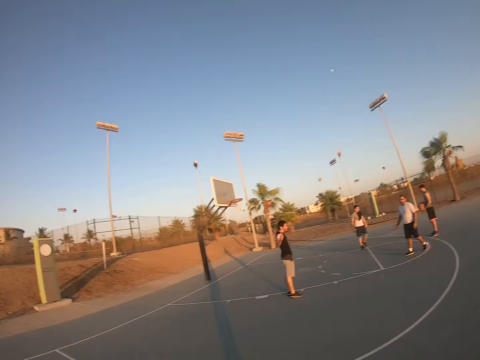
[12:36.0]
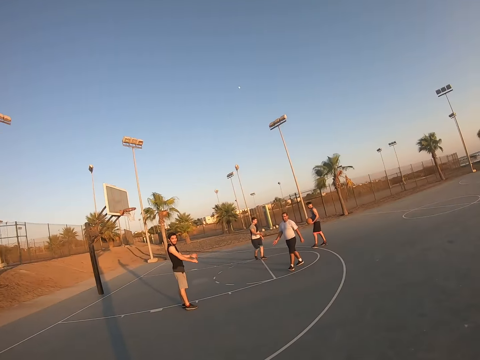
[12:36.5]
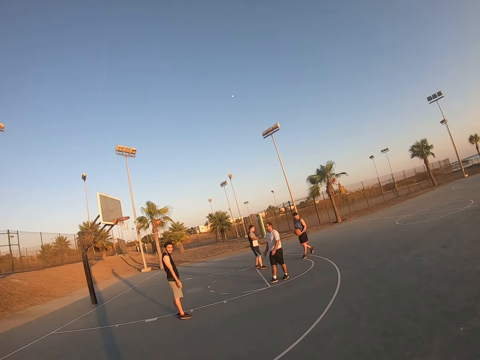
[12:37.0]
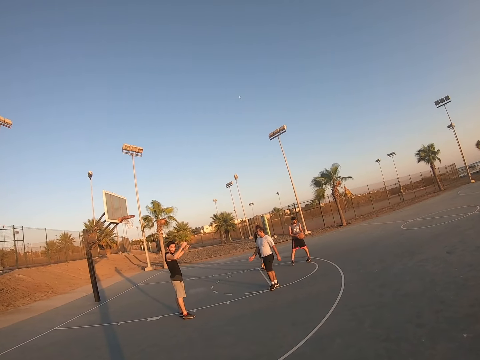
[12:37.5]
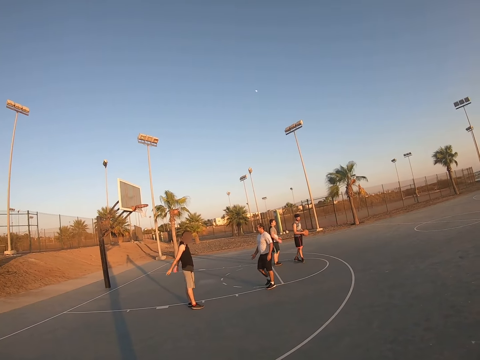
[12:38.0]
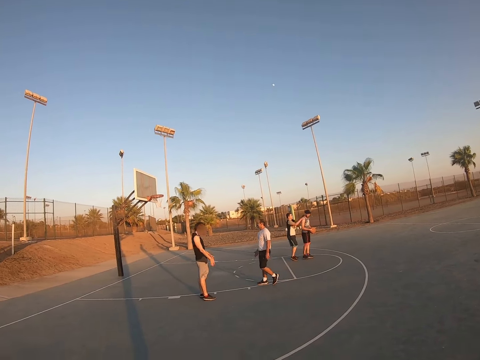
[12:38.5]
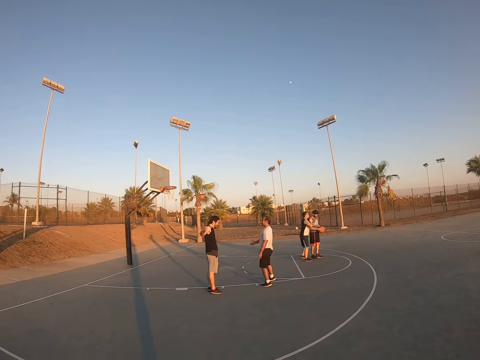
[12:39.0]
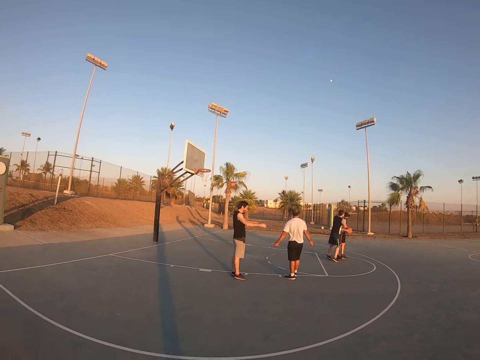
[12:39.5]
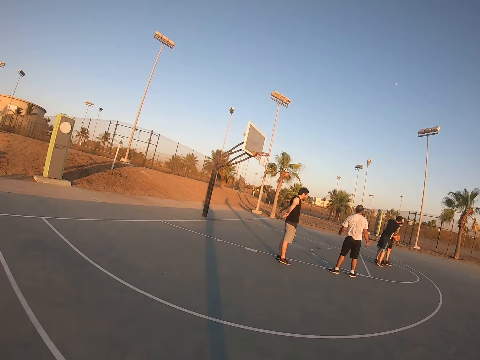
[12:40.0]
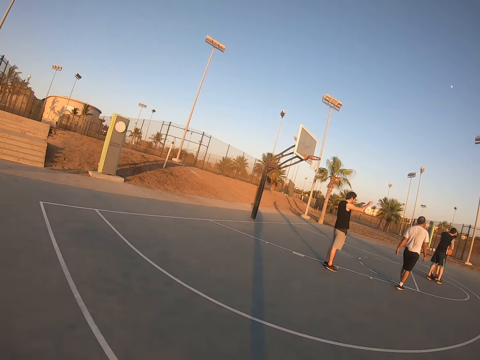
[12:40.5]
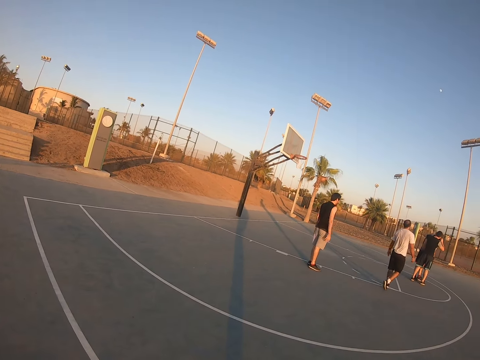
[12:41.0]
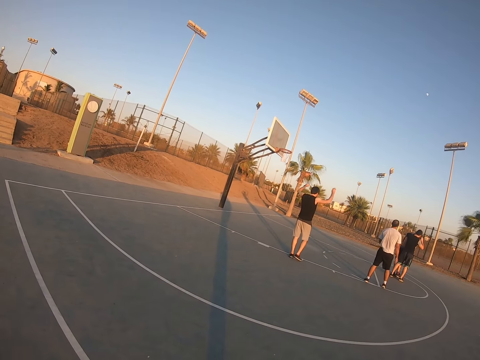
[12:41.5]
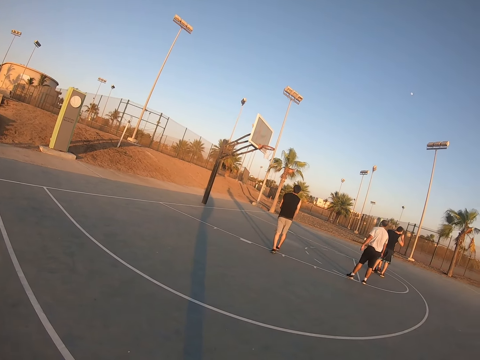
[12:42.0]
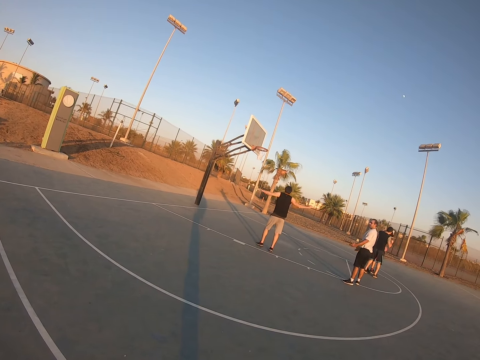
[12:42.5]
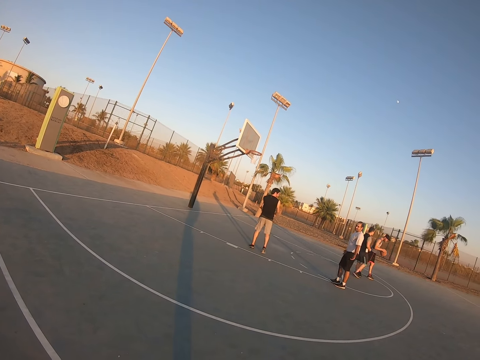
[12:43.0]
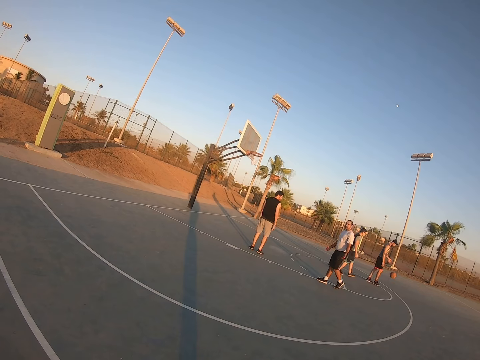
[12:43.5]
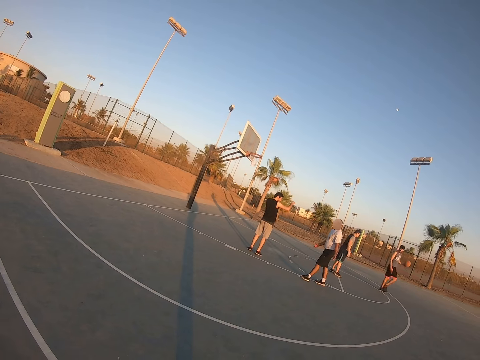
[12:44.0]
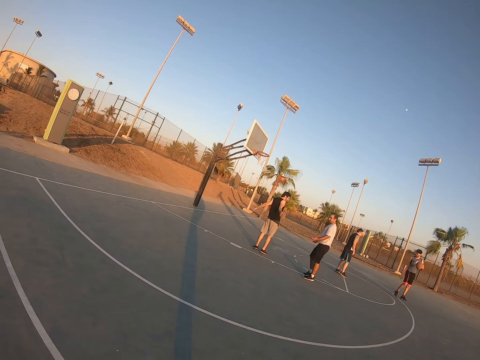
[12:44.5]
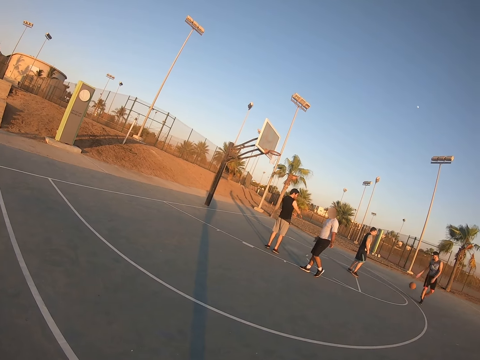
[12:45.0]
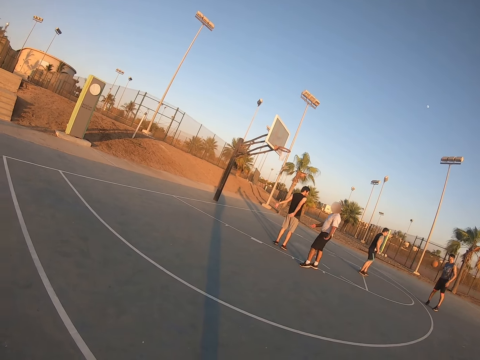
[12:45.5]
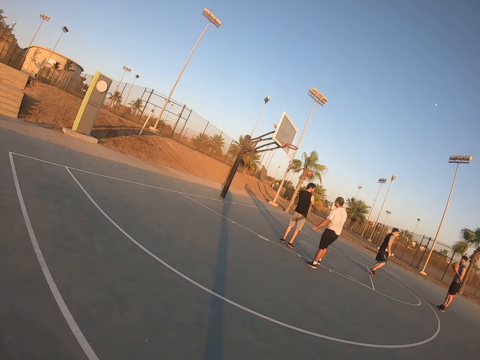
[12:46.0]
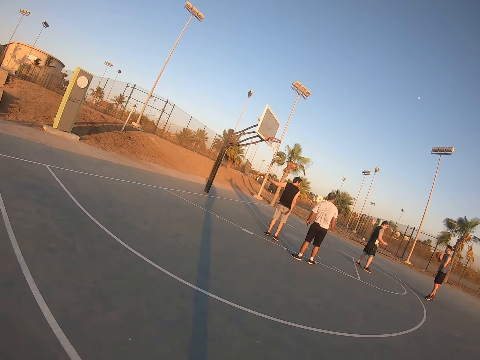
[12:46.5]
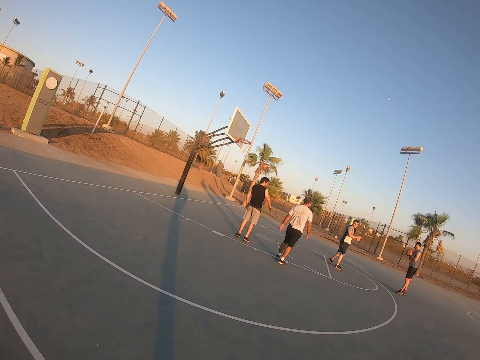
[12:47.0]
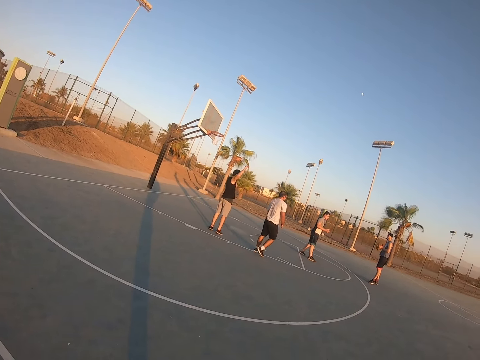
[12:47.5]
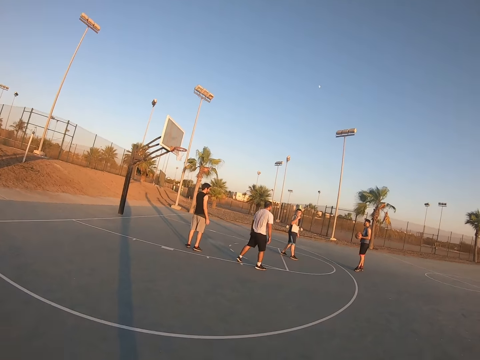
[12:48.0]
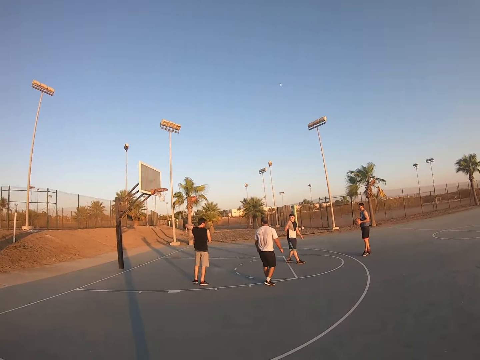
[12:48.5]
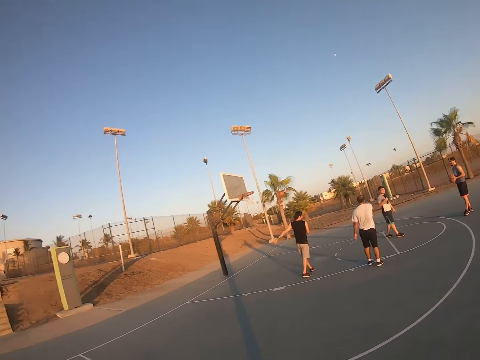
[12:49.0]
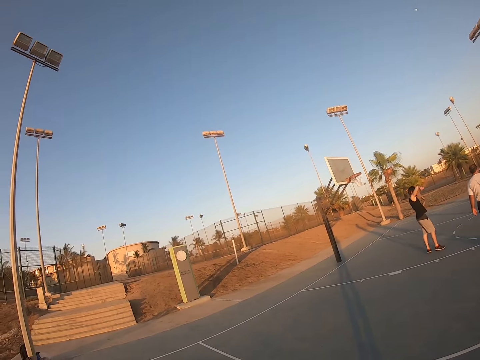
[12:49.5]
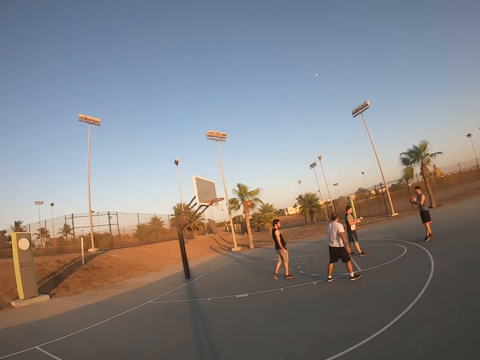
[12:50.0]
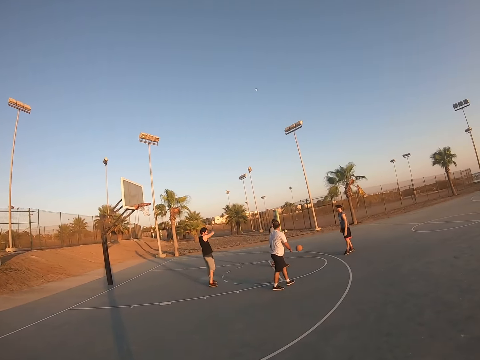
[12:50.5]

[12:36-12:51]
The camera wearer looks at his friends playing basketball.

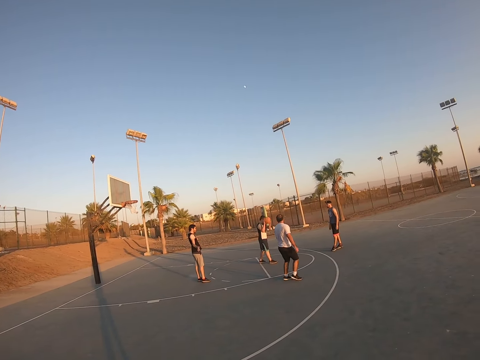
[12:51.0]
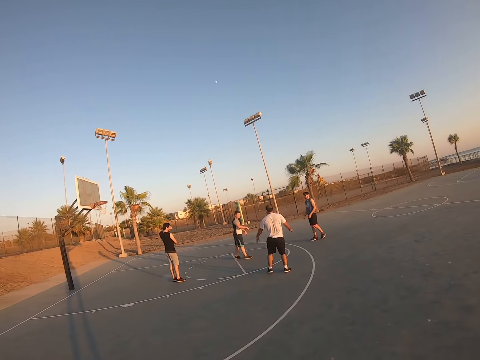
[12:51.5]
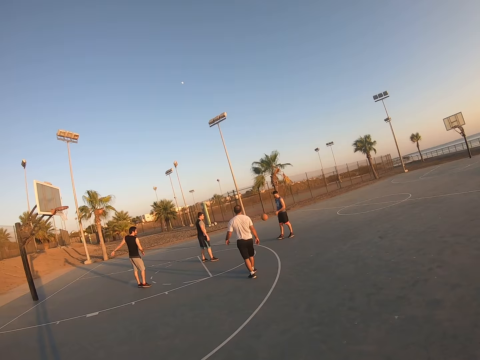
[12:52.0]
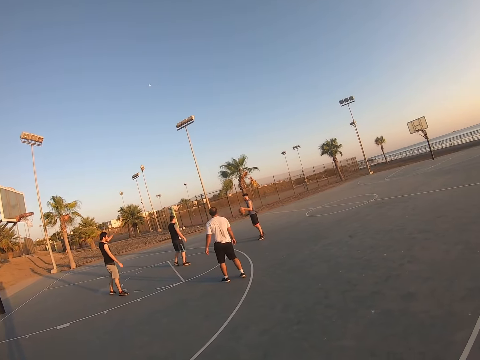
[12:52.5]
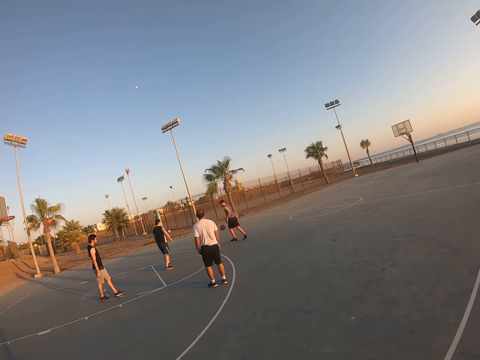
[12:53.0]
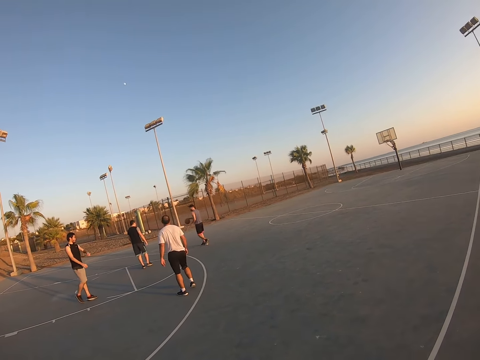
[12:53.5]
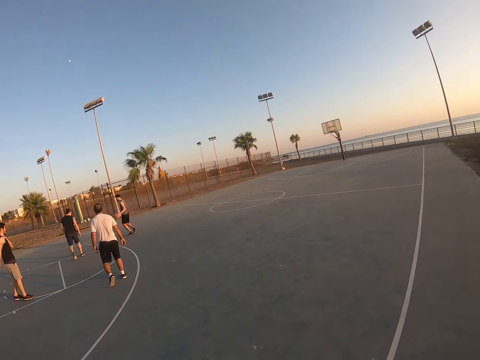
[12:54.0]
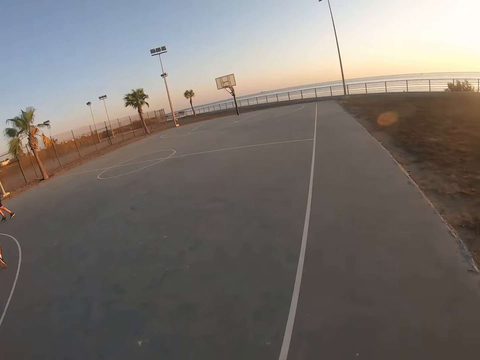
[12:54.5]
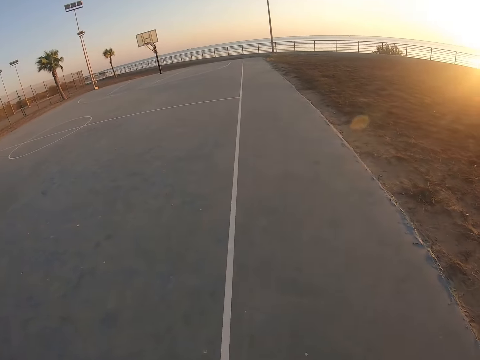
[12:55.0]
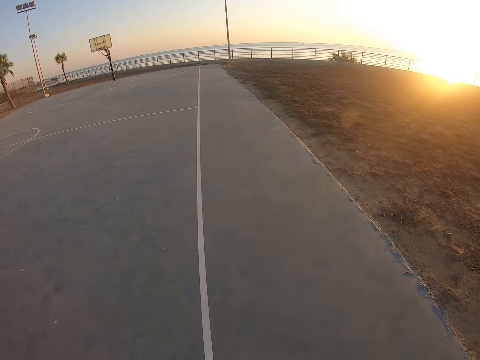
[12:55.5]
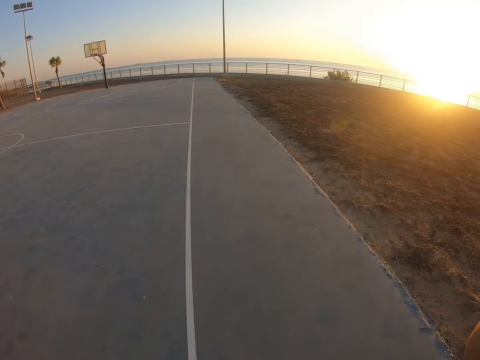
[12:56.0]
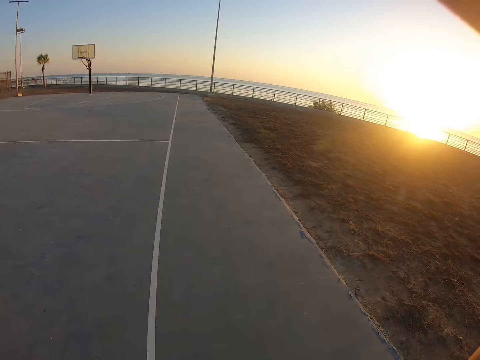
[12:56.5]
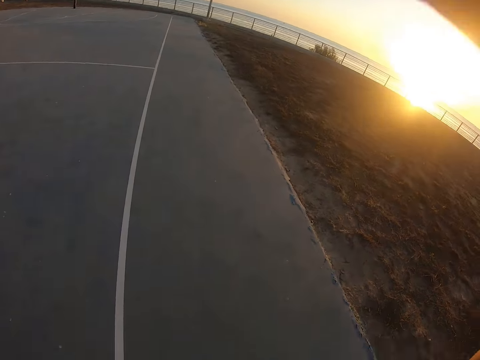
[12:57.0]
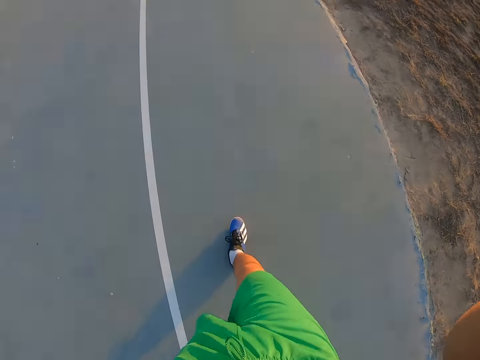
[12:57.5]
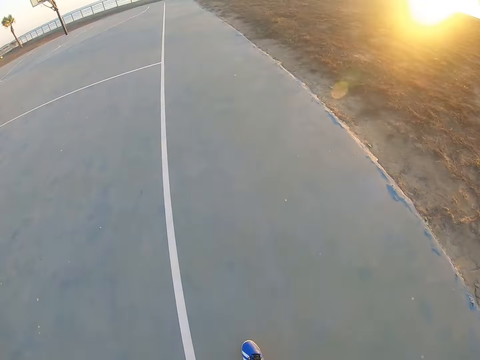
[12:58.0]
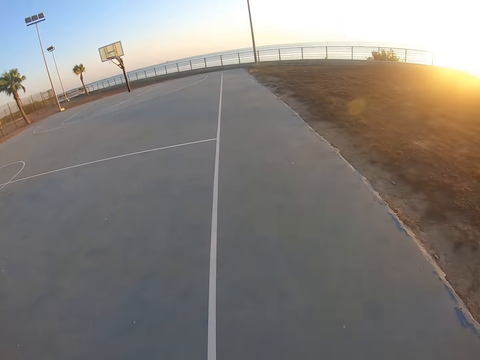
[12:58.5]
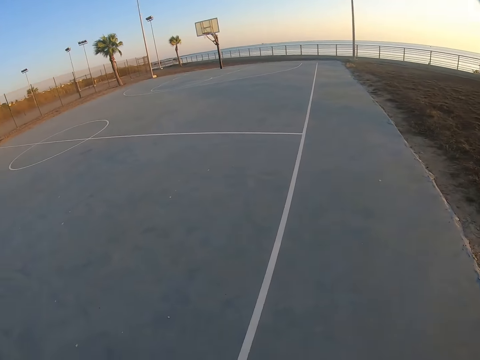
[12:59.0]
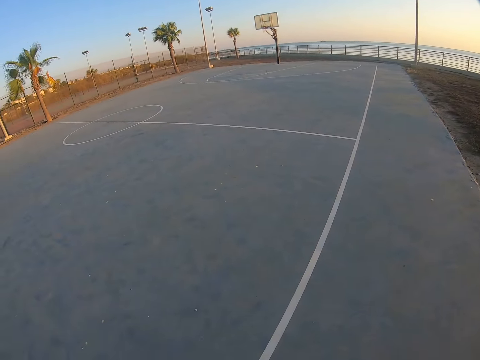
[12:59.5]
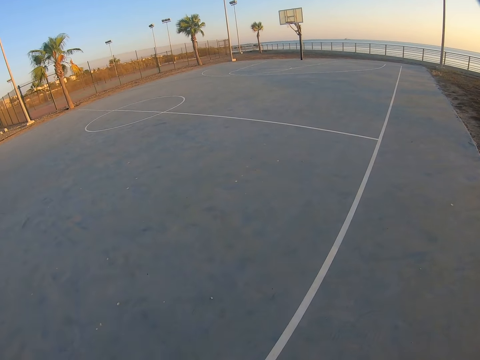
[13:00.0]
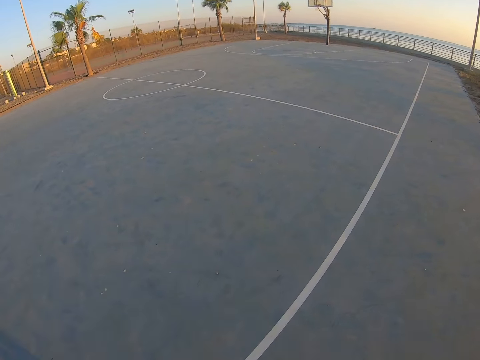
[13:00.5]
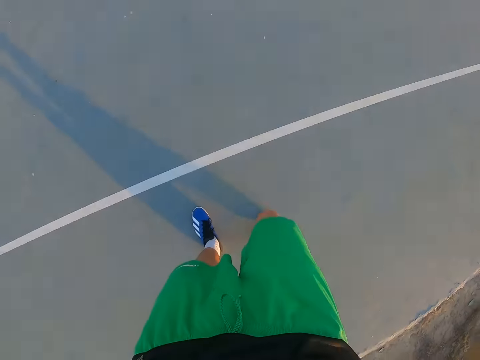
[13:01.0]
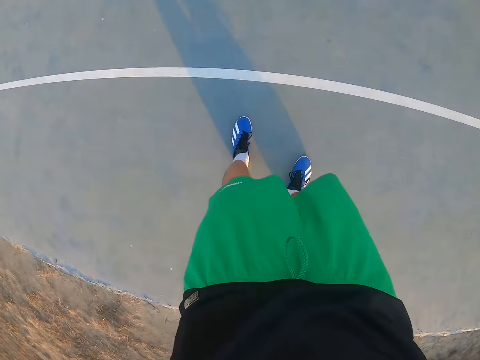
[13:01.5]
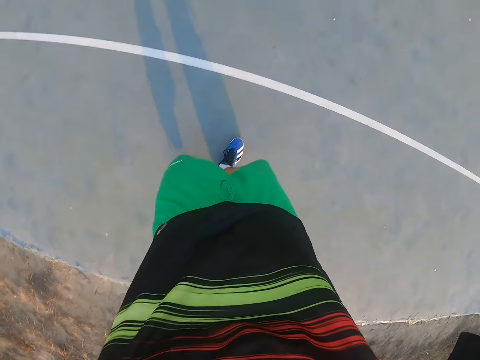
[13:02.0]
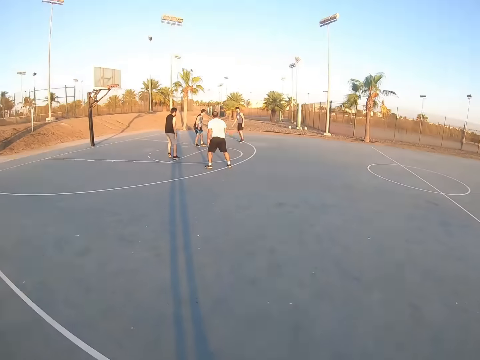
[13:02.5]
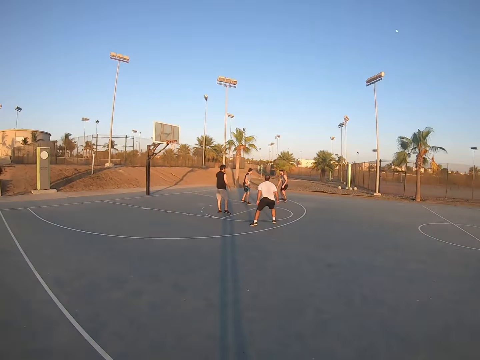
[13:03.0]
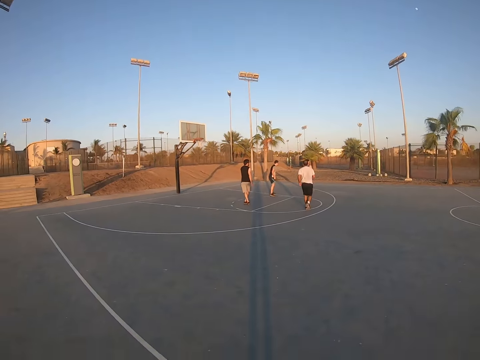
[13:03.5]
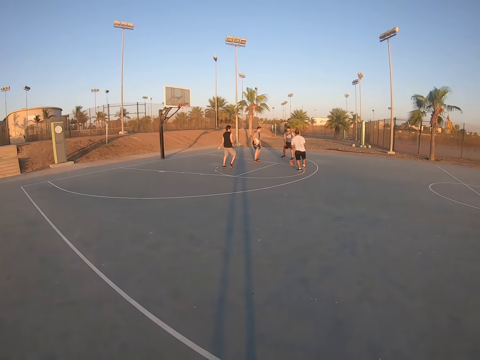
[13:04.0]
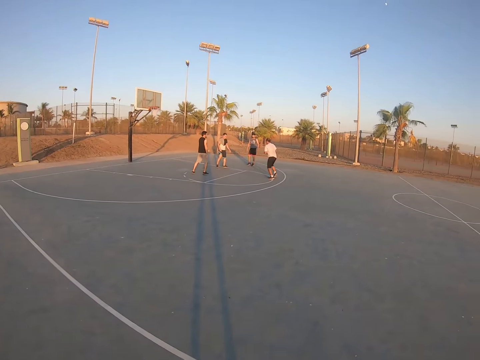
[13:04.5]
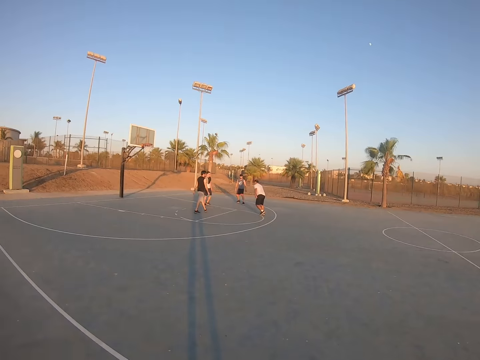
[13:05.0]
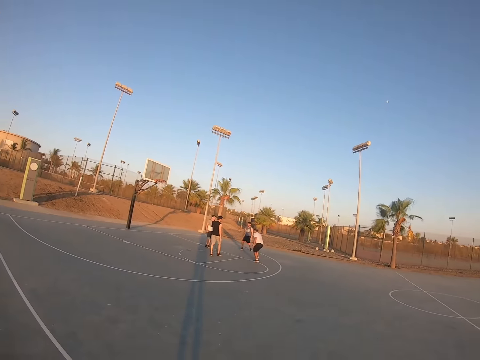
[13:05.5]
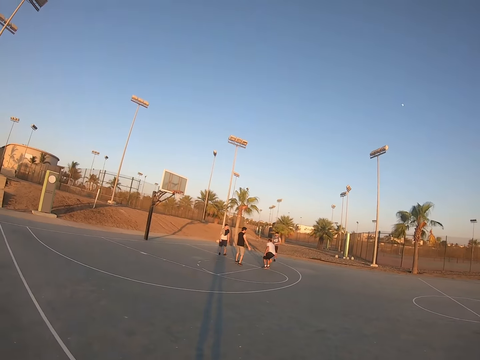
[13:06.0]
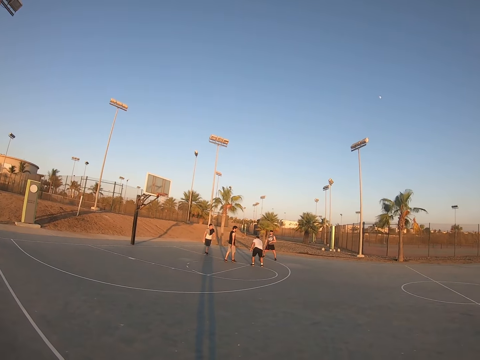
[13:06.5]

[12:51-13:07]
The camera wearer walks around. They look around. They look at their friends playing basketball. A man dribbles the ball on the ground.
